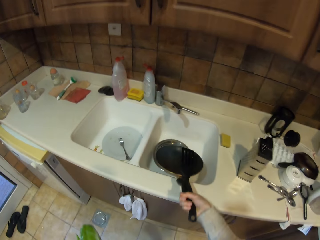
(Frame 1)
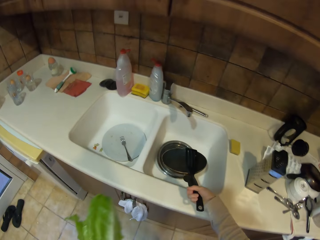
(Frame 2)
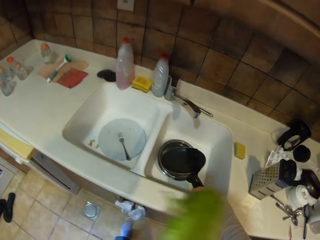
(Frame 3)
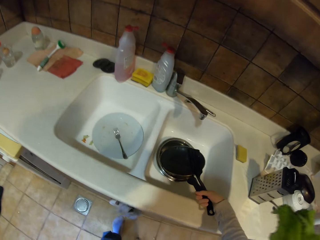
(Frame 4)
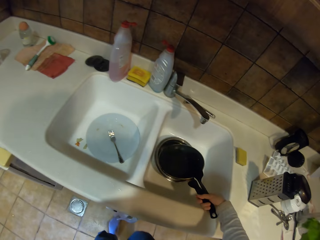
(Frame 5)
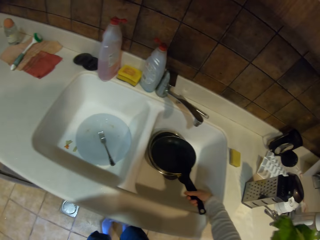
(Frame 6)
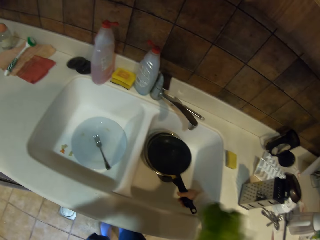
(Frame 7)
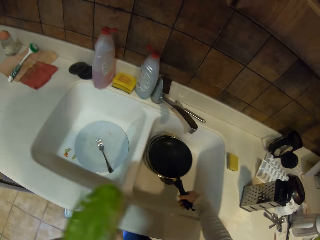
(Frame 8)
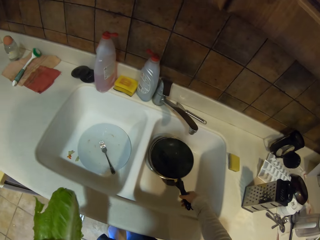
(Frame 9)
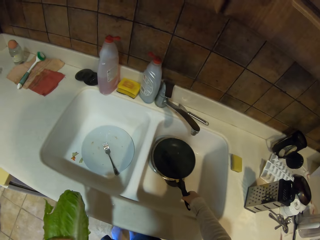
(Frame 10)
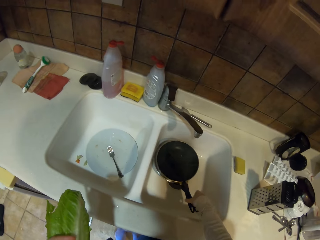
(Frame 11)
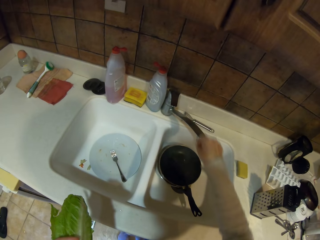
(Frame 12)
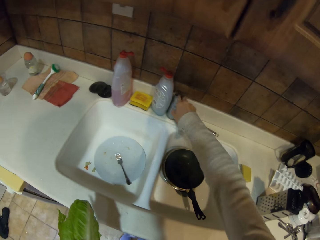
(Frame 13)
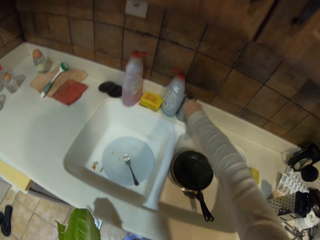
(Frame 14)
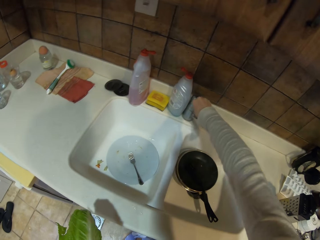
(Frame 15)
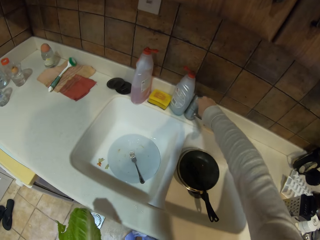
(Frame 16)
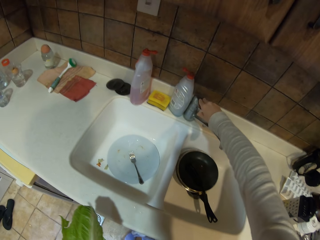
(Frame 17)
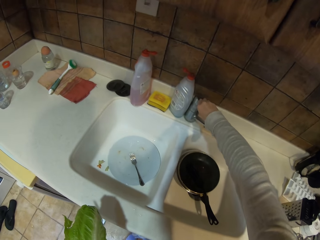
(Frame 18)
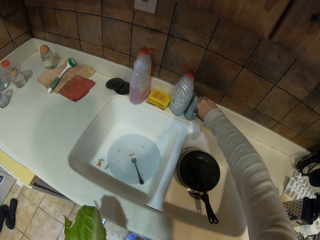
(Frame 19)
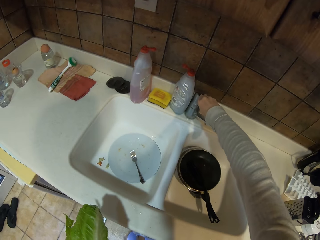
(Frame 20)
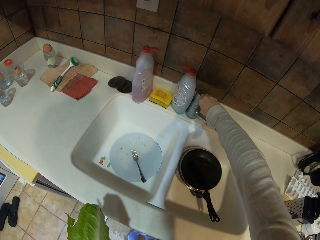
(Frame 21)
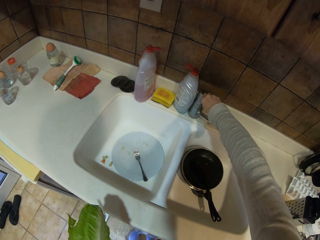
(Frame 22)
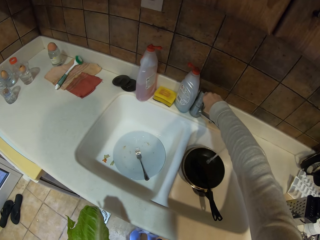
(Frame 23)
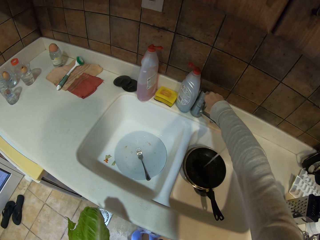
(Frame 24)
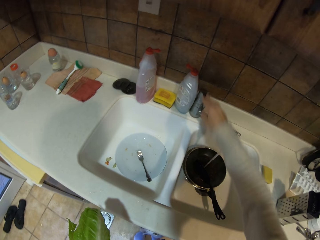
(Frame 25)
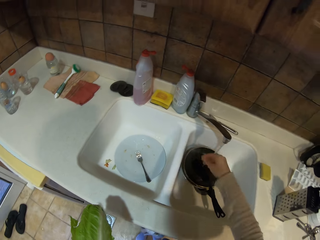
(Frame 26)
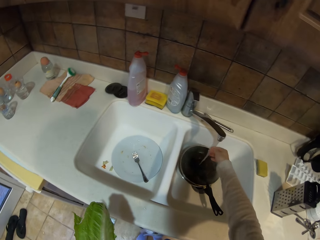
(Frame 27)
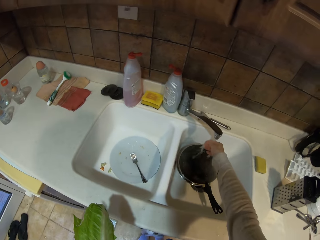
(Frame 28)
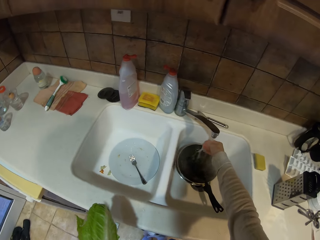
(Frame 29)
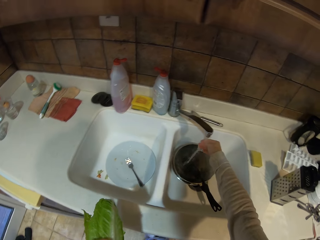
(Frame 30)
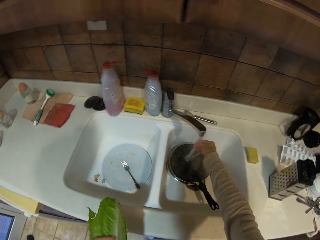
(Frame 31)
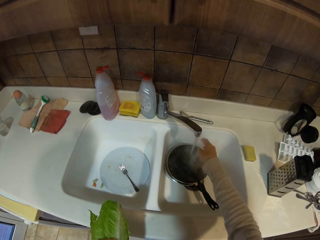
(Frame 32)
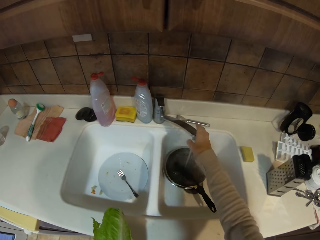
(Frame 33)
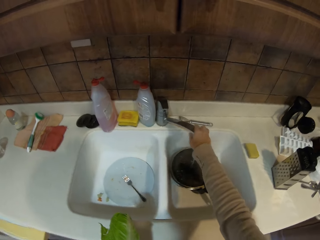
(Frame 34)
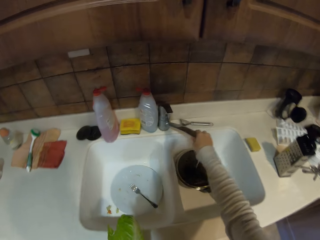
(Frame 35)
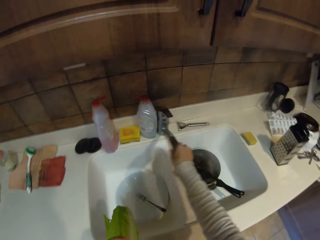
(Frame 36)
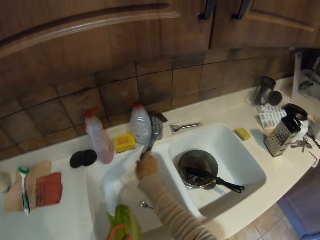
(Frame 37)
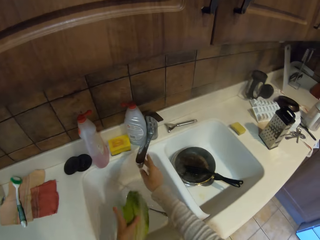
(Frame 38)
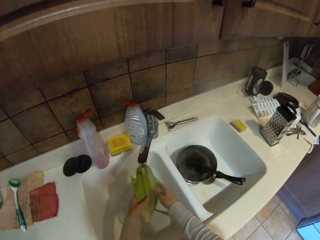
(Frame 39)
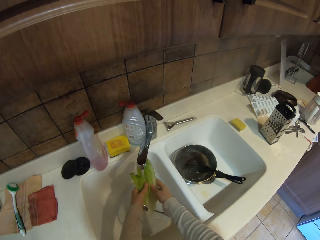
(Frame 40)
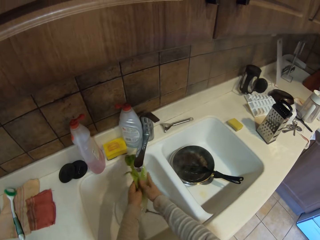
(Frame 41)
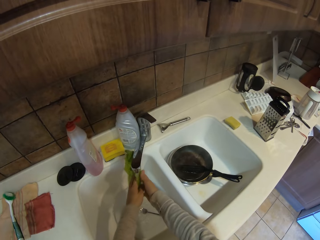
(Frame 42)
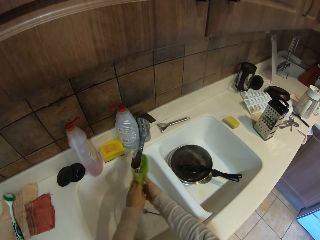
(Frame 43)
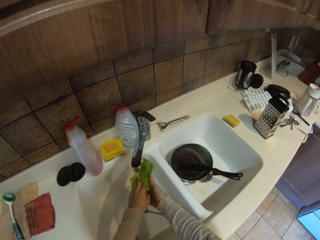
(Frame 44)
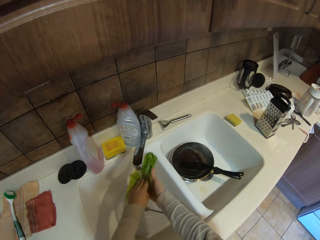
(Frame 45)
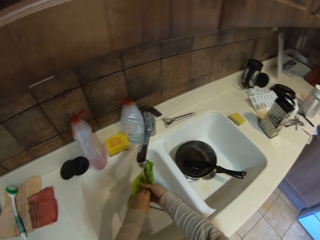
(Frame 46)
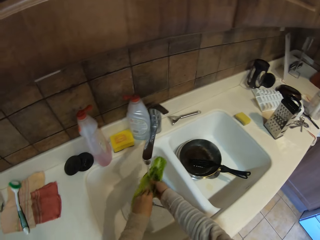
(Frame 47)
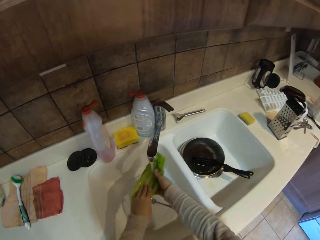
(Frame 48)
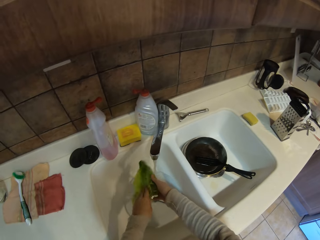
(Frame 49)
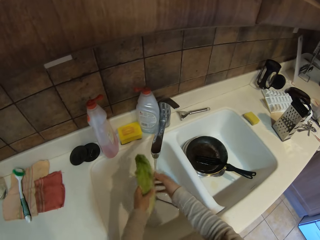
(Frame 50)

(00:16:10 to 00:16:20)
The camera wearer puts the pan and spoon in the sink. They open the tap. They clean the hand. They move the tap. They clean the spinach leaves.

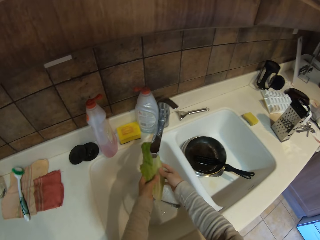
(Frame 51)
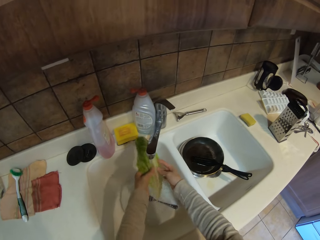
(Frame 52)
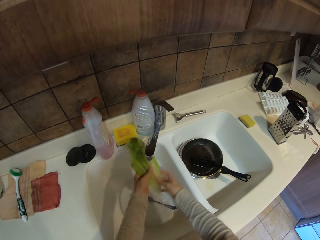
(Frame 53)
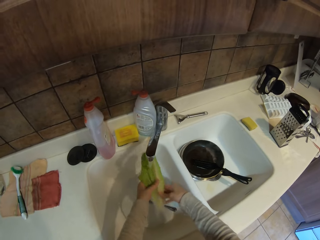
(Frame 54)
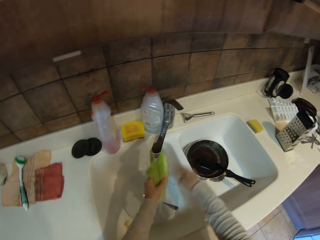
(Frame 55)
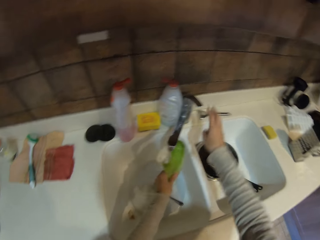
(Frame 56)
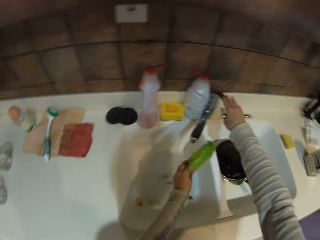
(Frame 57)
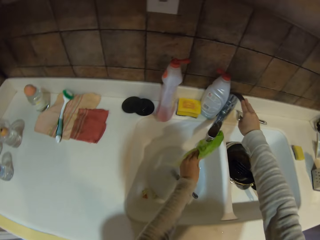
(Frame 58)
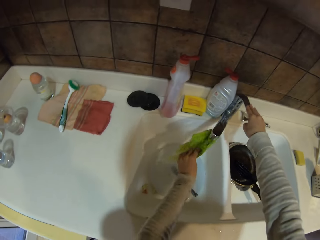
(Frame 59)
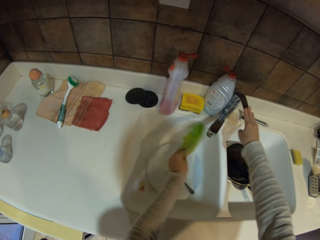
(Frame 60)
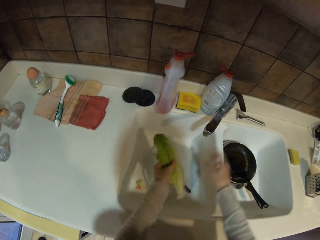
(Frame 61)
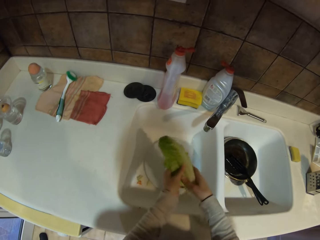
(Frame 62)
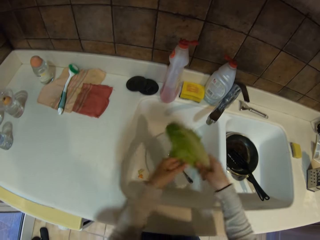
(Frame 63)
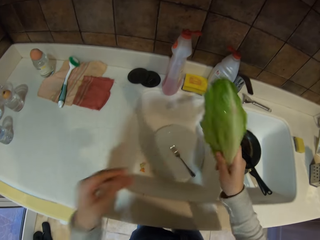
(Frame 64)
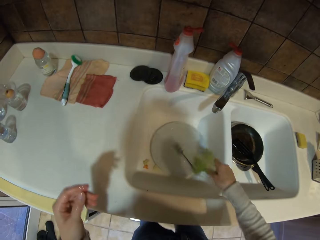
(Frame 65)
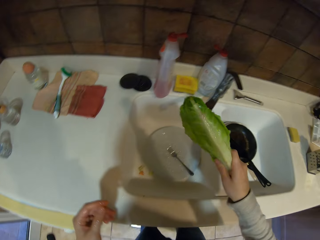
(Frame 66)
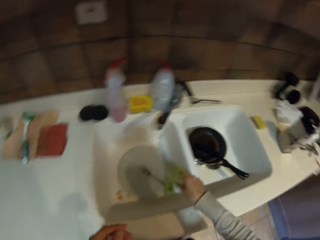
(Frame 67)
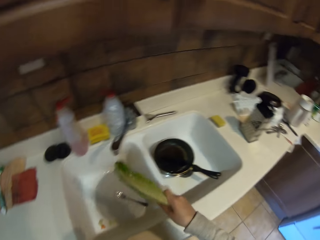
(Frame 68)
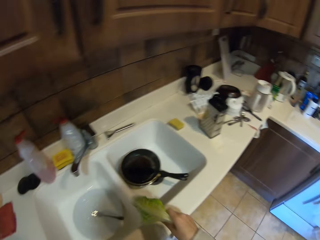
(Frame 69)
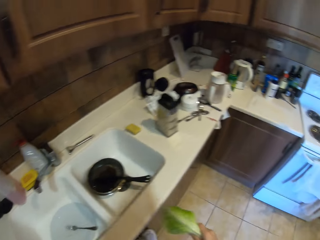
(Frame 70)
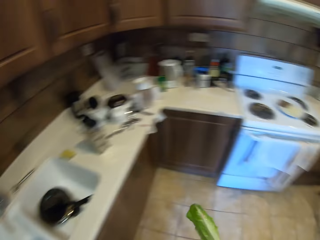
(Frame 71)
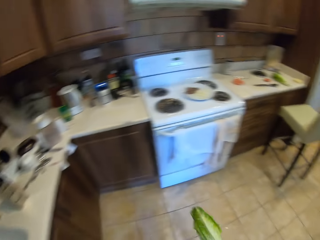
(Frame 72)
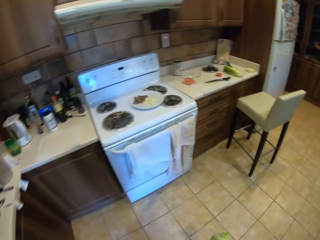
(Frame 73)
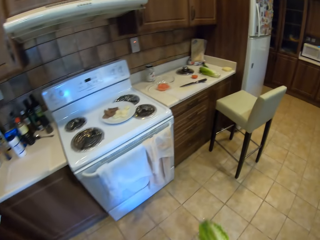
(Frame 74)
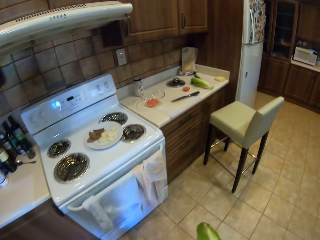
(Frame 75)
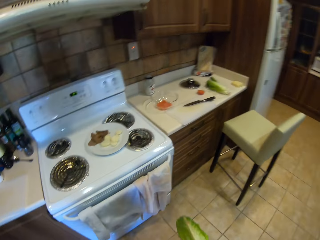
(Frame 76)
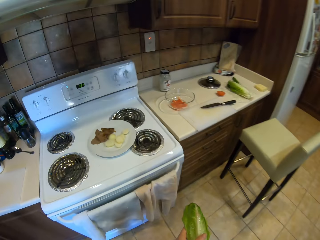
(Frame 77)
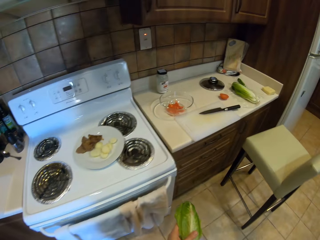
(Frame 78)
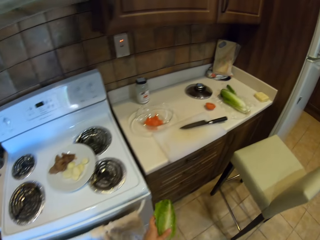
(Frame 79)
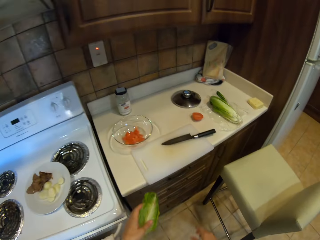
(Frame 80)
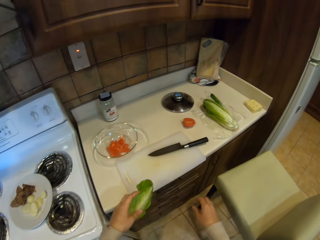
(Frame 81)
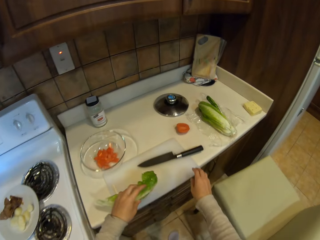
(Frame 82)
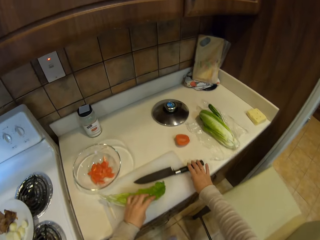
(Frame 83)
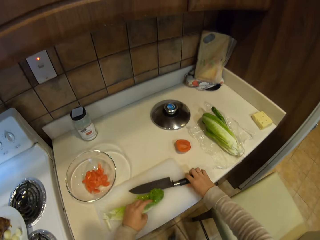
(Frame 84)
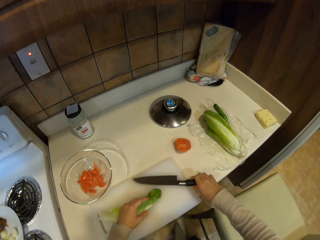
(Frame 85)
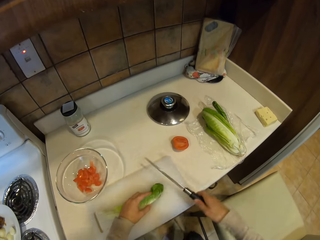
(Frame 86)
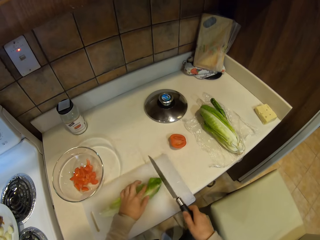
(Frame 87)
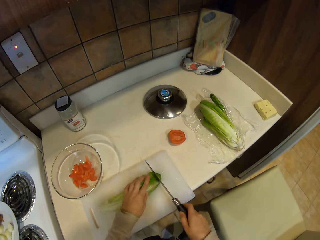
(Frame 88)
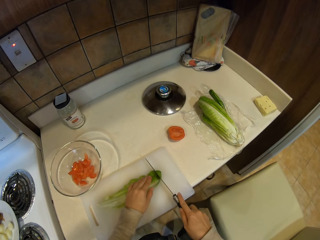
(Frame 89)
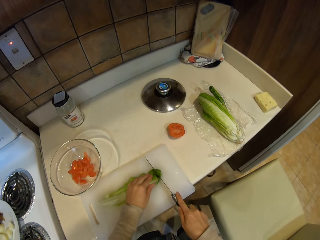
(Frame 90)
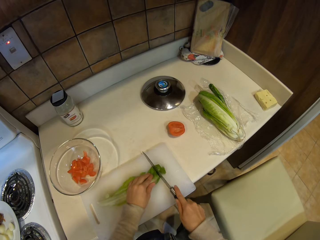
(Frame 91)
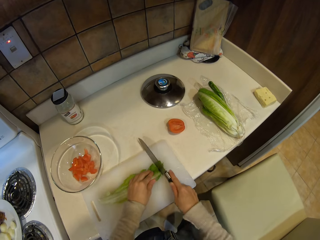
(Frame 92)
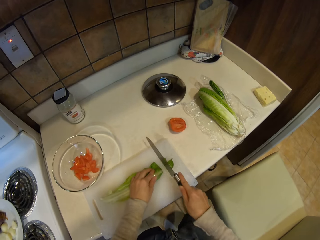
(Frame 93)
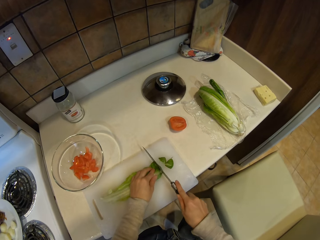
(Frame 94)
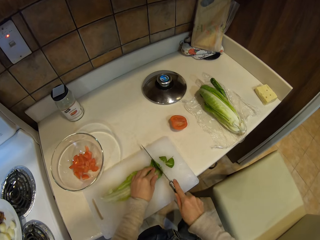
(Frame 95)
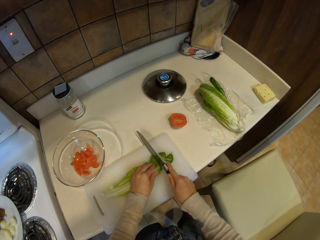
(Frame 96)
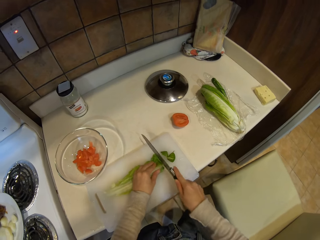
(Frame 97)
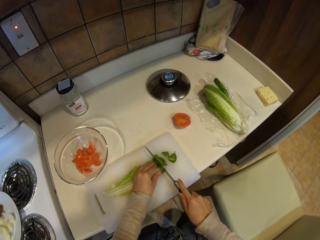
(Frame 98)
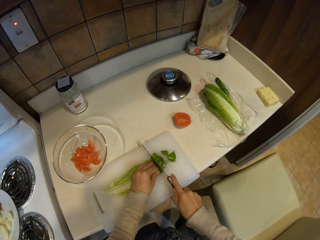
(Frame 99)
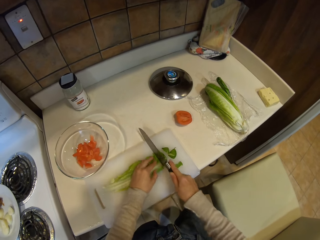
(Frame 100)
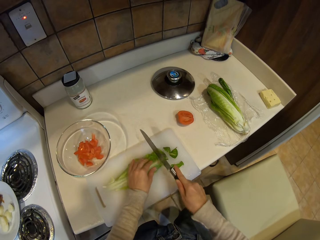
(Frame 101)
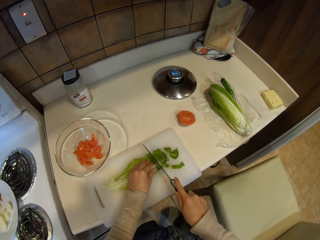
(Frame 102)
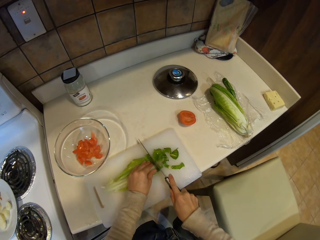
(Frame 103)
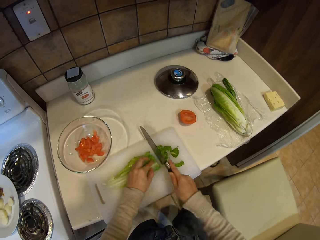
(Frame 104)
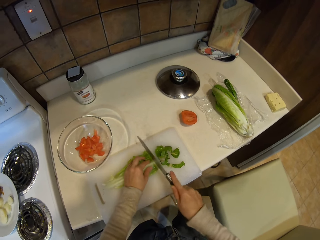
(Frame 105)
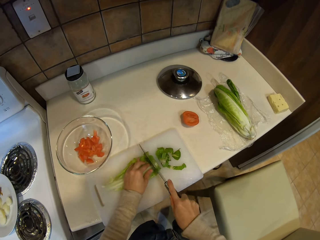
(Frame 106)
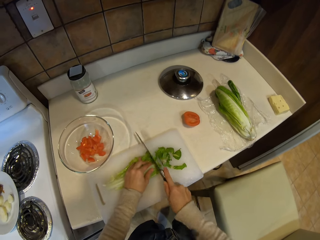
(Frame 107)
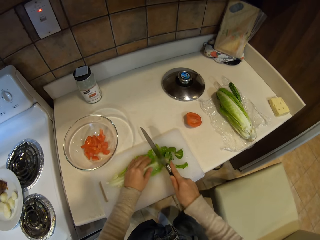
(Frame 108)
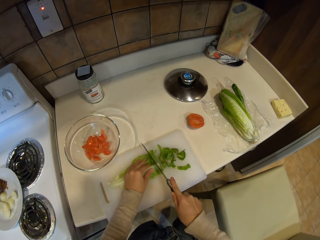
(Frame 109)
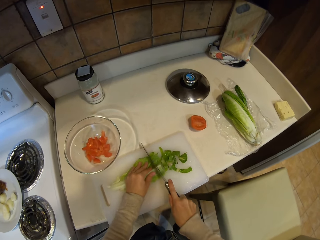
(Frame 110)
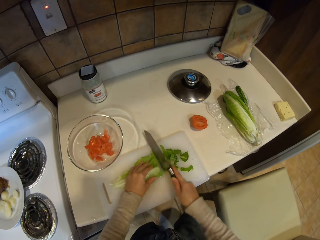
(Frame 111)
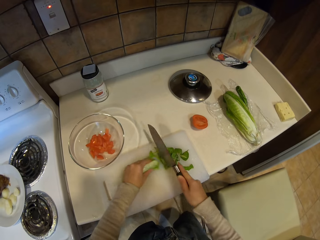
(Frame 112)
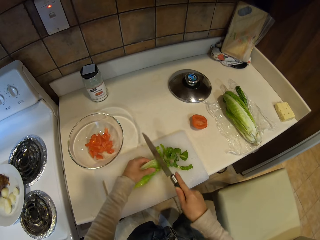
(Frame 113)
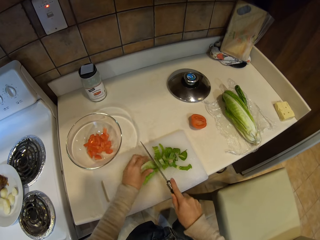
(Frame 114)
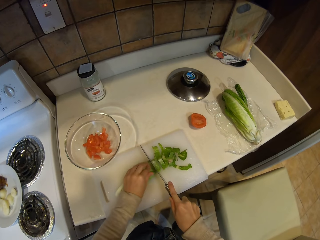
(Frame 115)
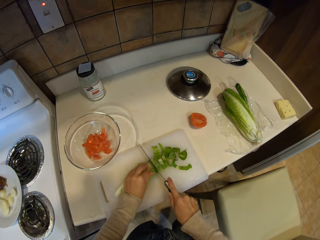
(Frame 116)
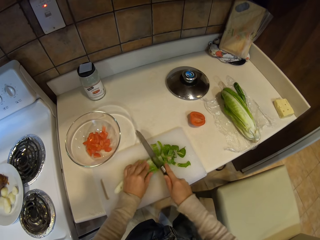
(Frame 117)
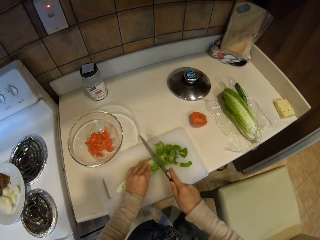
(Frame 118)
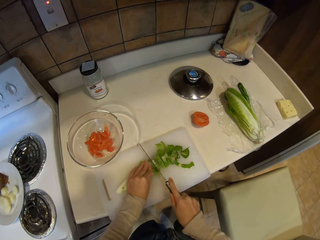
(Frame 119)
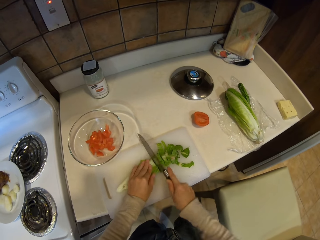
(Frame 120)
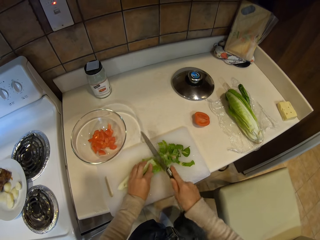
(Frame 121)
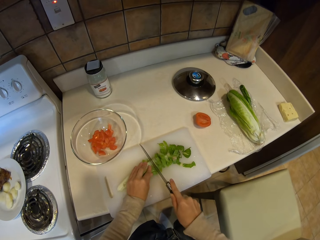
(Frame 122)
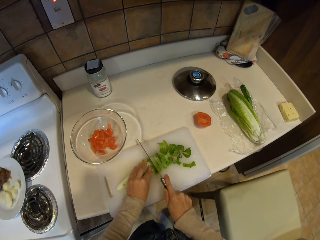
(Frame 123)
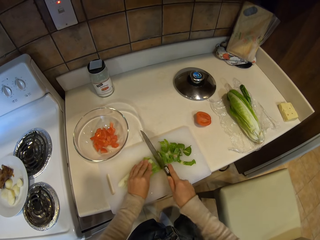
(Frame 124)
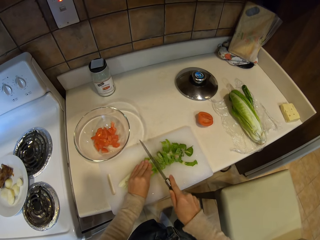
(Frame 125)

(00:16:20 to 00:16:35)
The camera wearer closes the tap. They pass the spinach leaves to the left hand. They shake the spinach leaves. They step forward. They pass the spinach leaves to the left hand. They pick up the knife. They cut the spinach leaves with the knife.
